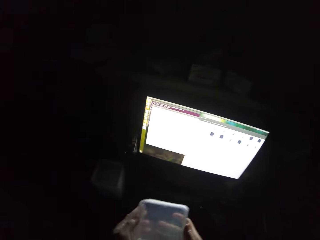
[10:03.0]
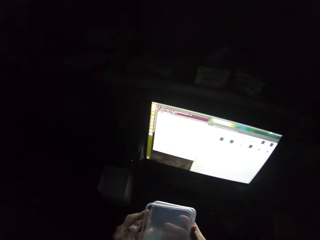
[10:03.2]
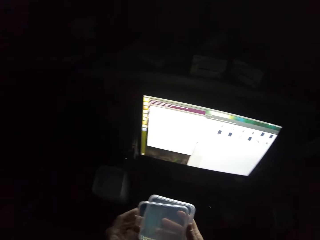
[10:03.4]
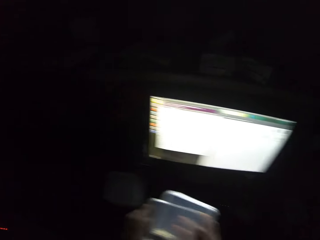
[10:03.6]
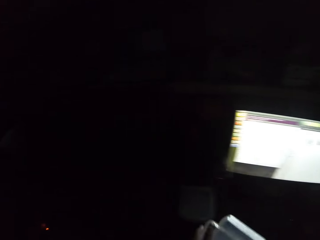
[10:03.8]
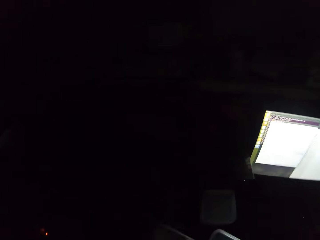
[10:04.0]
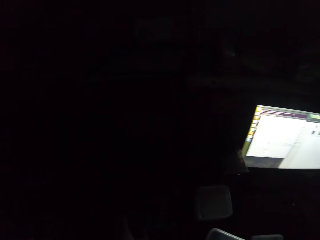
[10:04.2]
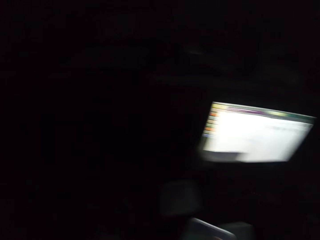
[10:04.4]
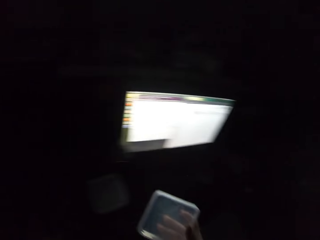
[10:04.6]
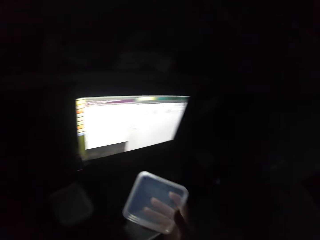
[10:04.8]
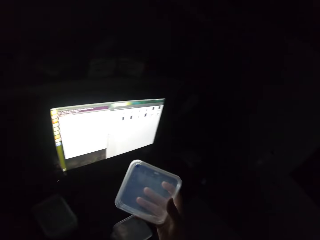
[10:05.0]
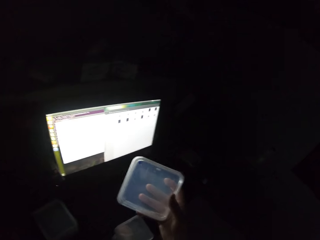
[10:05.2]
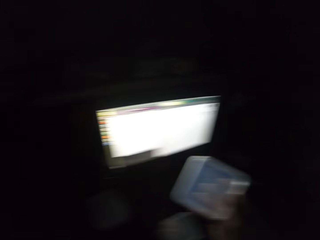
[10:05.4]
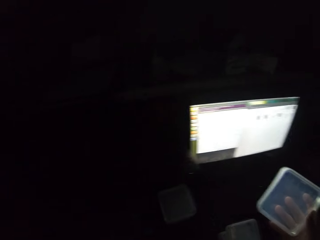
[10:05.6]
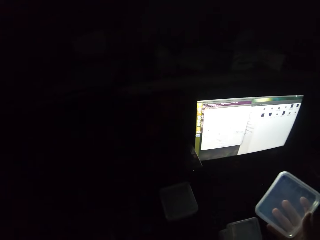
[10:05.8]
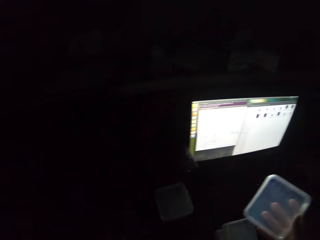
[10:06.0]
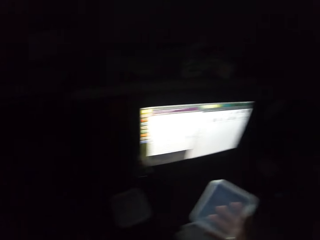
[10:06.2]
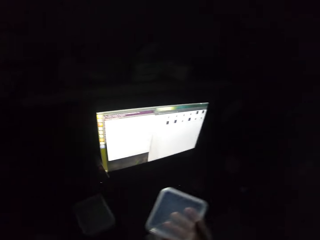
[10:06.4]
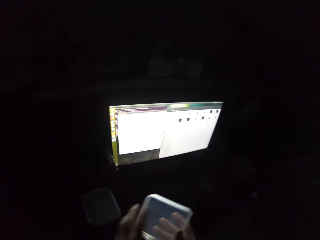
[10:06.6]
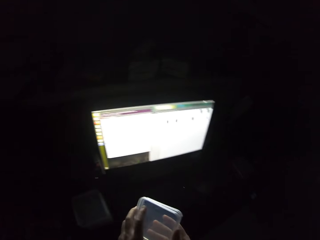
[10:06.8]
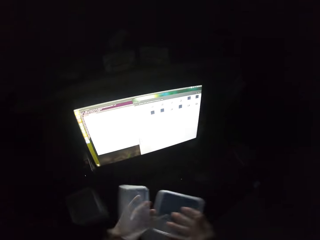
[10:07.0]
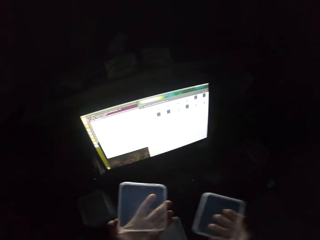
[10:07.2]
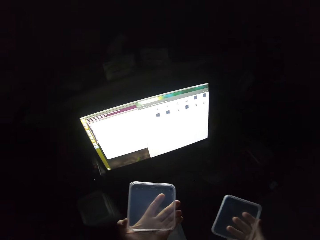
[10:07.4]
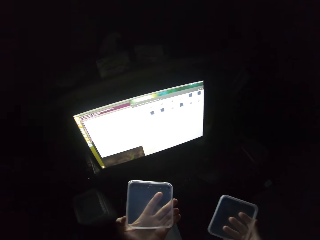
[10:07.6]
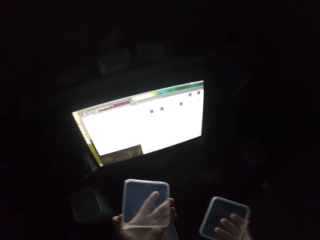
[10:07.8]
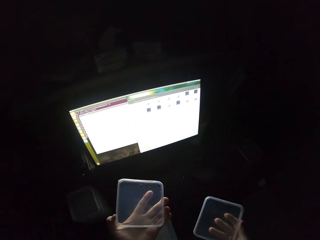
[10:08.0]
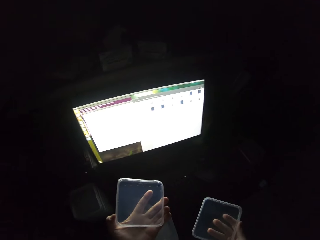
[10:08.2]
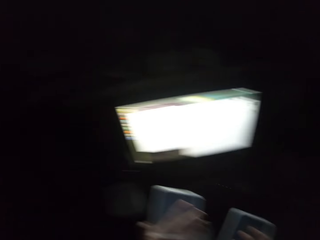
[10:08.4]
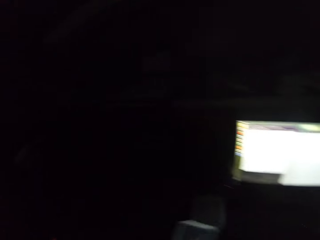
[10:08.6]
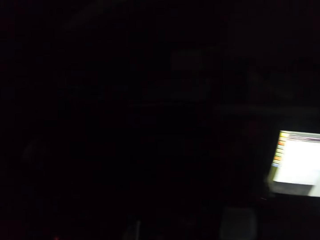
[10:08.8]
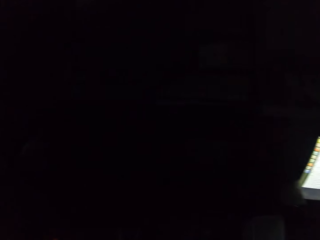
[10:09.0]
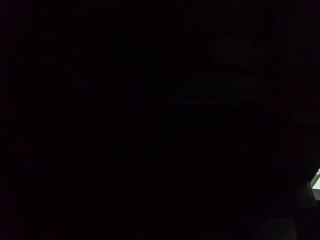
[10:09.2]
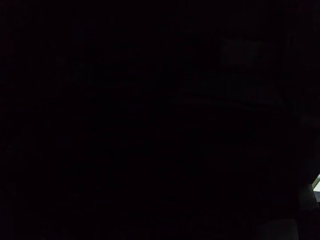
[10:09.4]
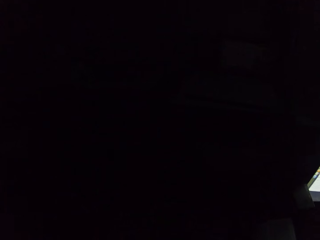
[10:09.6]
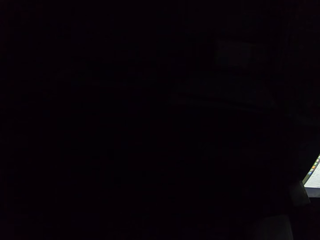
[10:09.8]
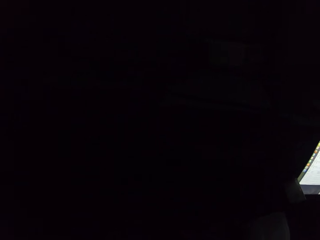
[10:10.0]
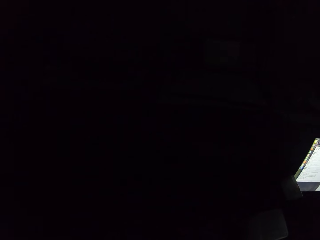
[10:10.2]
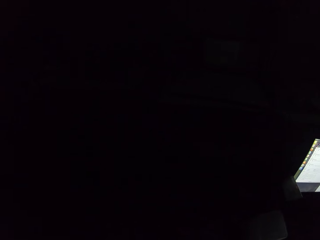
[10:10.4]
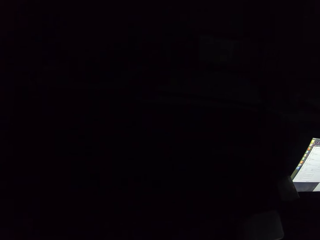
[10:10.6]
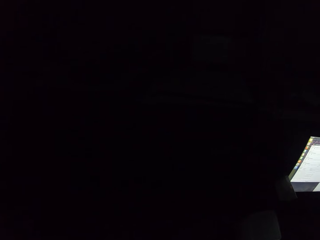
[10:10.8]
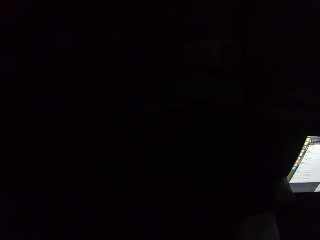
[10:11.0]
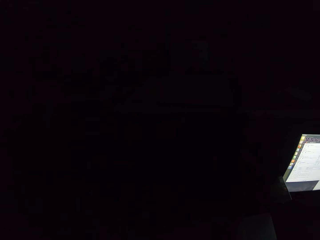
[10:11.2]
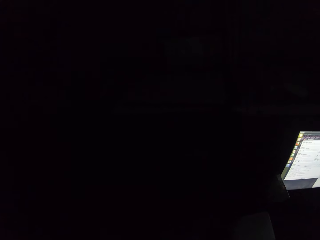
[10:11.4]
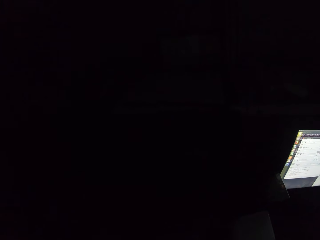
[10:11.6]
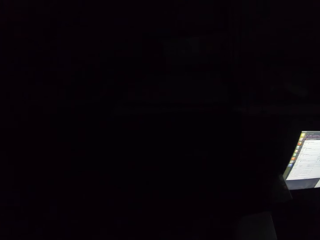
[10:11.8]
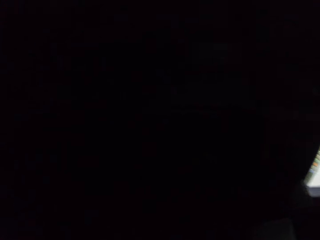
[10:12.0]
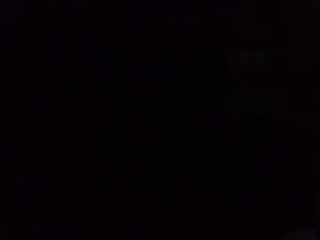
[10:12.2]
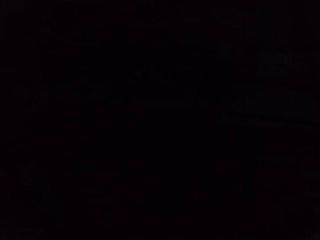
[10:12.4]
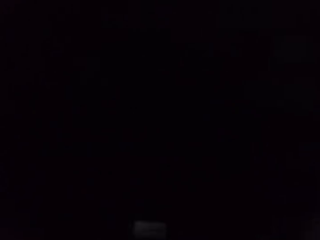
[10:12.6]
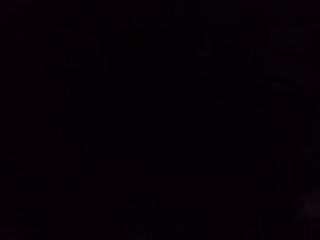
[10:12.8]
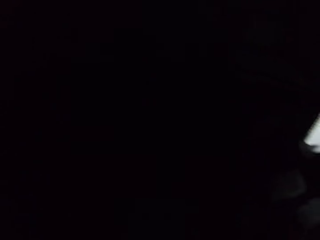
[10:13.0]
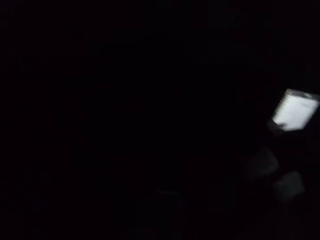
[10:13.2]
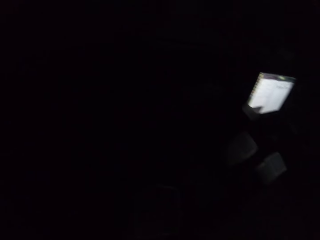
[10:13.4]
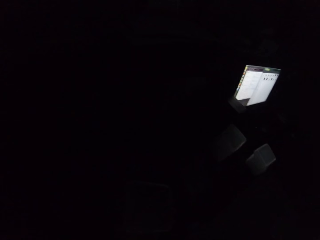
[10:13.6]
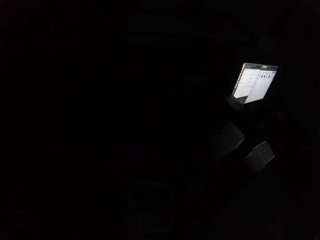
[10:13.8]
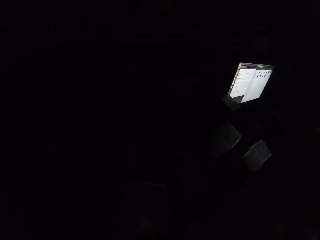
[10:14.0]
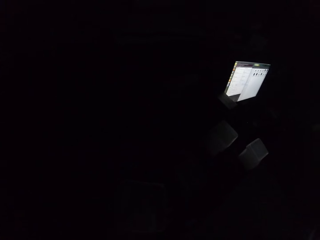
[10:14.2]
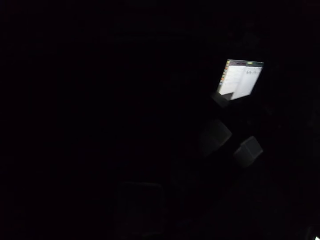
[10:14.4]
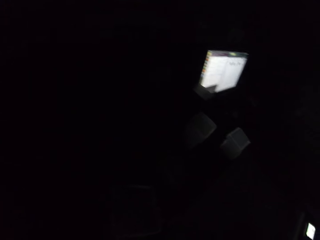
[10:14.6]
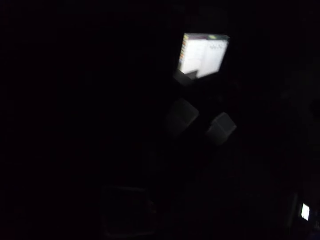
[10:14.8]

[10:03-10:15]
The camera wearer lifts something. He stares at something. He opens something. He stares at the items on his hands. He looks around.

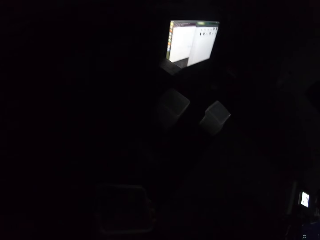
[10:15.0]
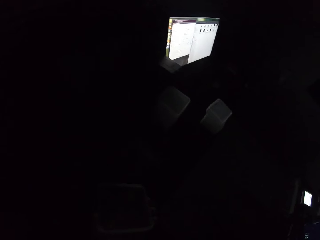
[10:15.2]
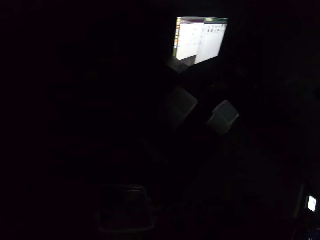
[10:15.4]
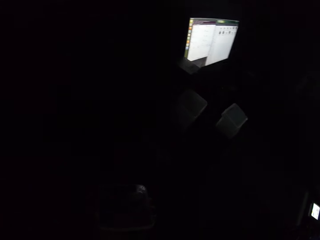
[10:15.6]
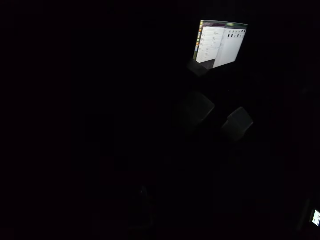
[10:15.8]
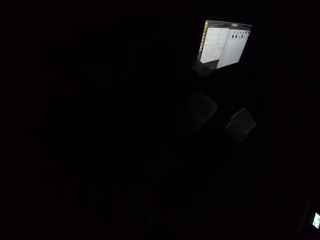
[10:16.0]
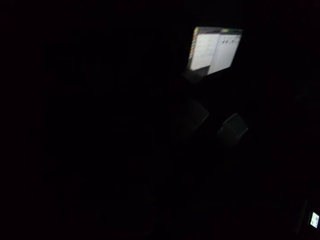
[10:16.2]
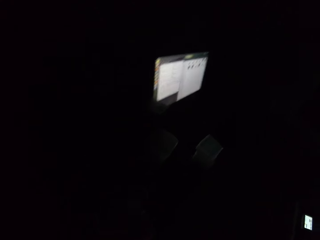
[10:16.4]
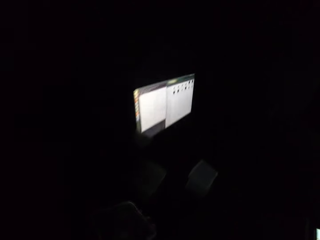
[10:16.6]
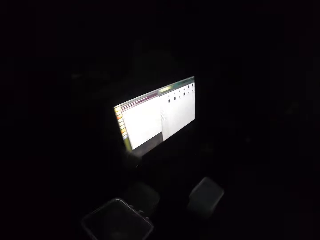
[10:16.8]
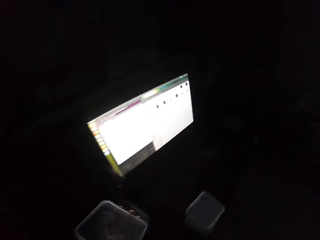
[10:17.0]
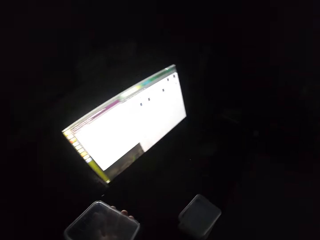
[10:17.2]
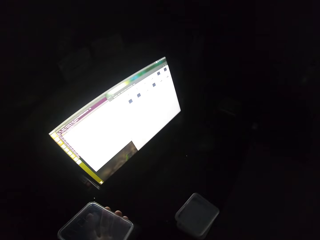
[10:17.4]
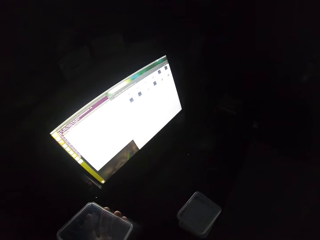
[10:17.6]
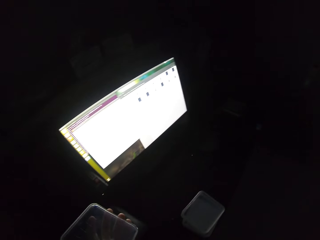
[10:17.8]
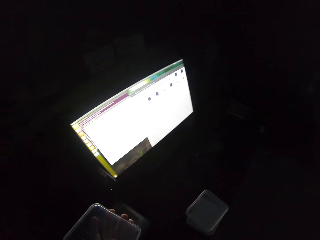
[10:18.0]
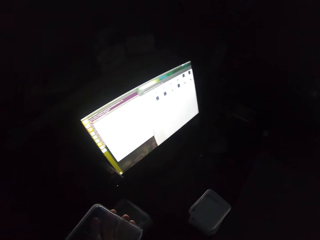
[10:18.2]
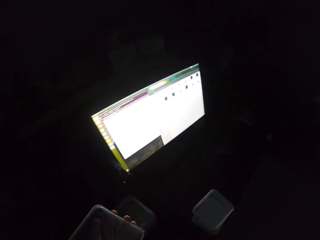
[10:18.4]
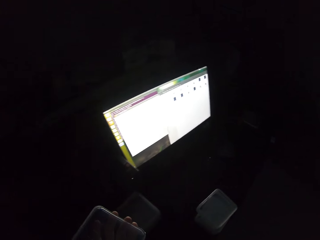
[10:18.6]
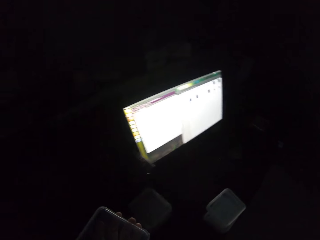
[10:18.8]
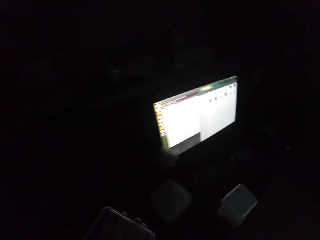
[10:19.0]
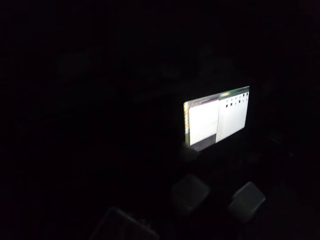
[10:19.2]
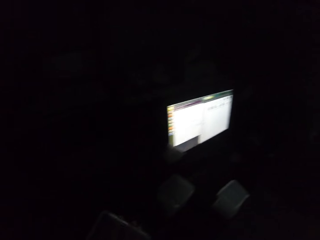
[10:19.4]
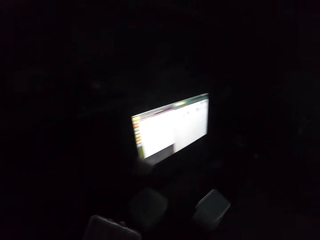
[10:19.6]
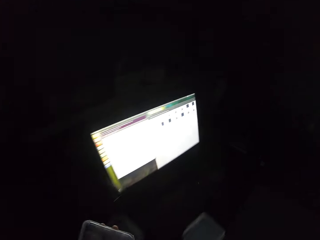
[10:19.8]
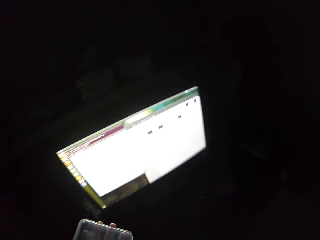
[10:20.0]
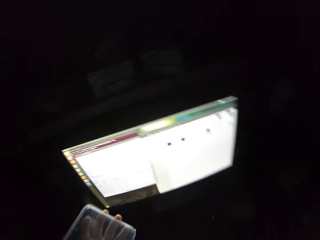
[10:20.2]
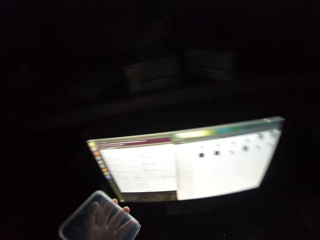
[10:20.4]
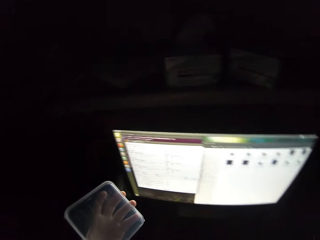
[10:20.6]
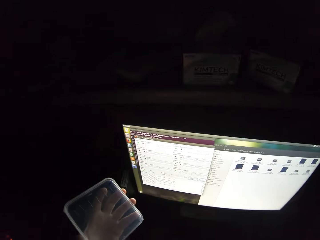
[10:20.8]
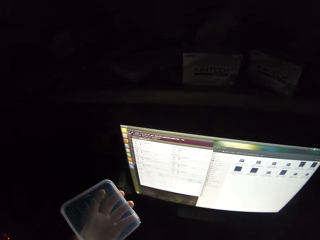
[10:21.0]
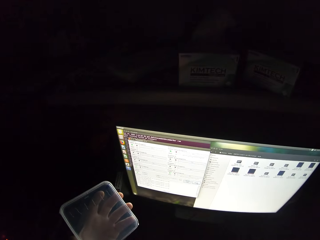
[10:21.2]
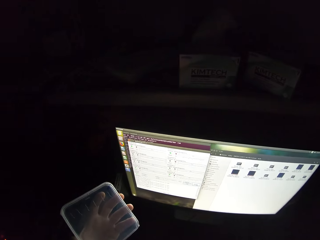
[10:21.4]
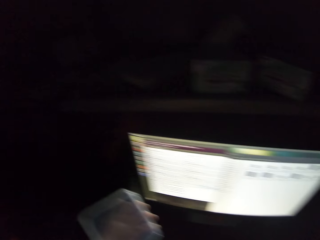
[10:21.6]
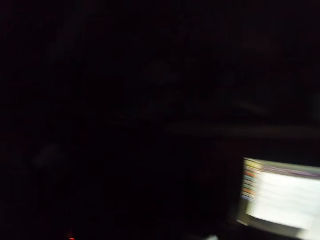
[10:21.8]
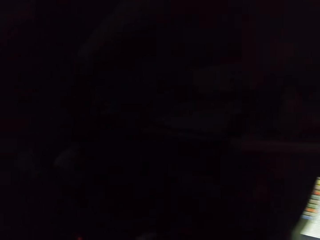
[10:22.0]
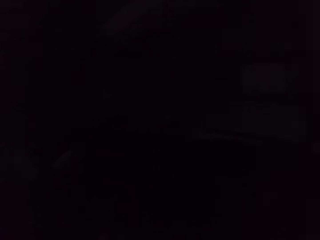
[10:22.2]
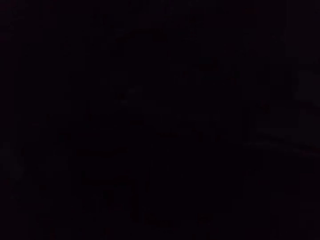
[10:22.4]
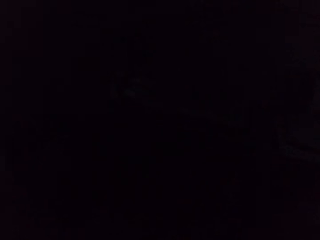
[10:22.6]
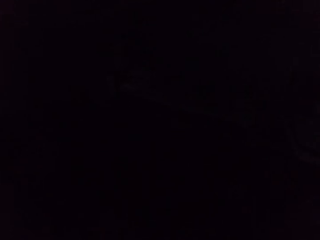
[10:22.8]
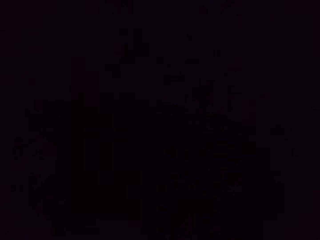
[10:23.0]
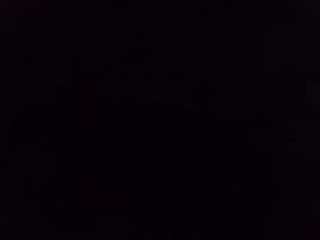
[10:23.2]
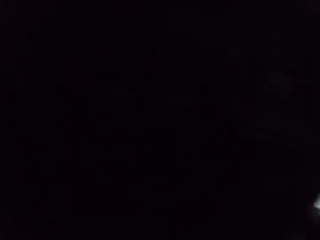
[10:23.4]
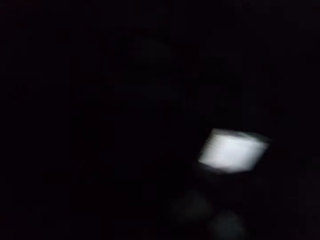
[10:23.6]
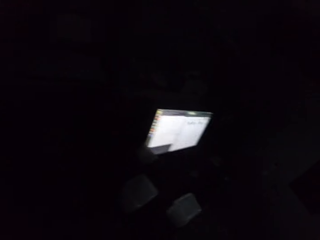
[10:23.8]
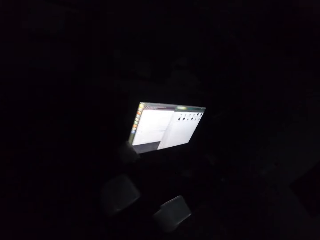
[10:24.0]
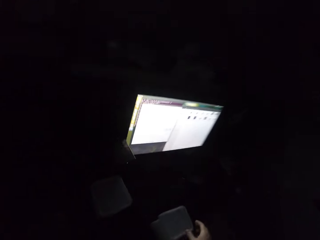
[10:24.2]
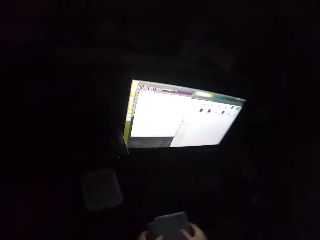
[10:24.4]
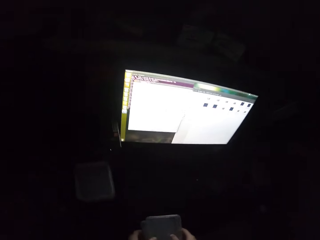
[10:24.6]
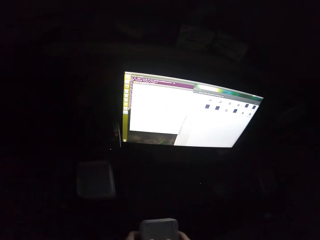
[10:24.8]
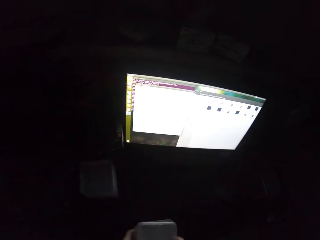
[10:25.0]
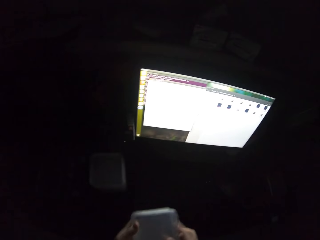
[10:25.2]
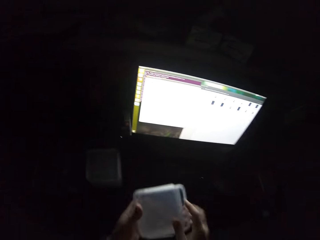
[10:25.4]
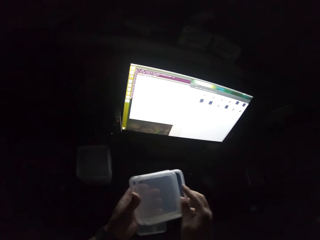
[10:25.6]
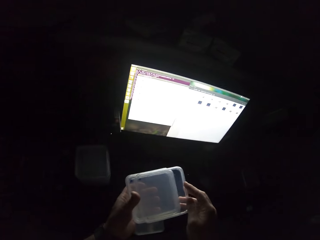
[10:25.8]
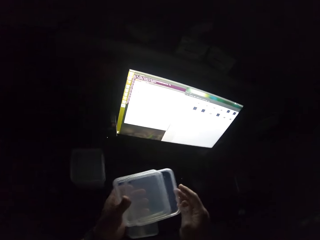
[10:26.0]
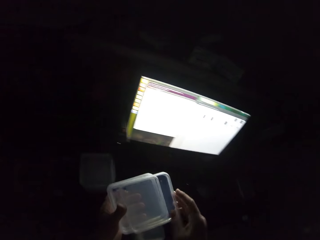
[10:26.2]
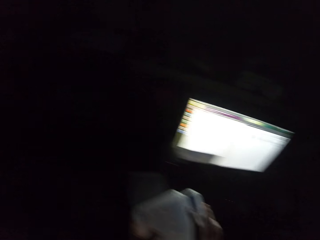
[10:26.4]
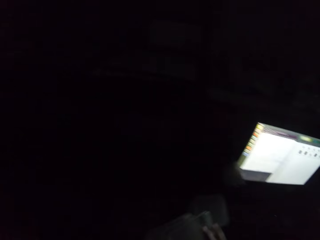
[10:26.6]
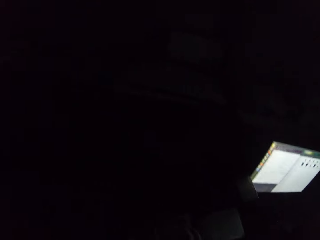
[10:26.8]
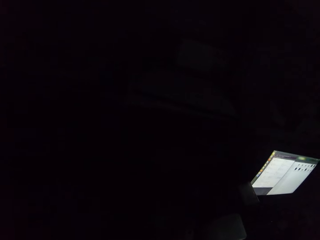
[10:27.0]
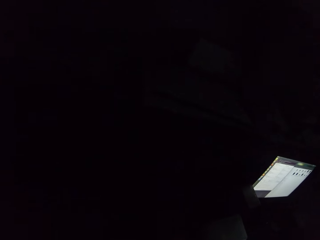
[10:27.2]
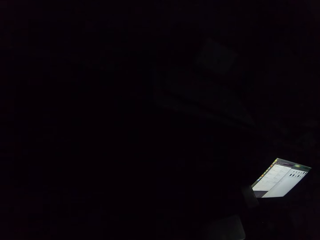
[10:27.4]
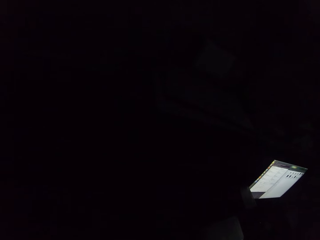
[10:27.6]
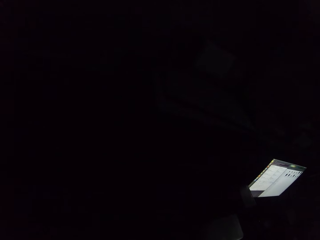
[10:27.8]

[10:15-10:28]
The camera wearer picks the items from the table.
